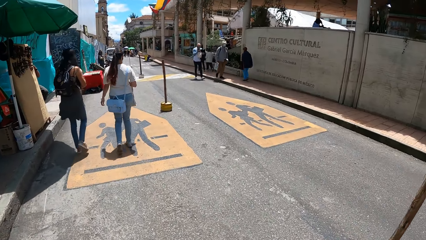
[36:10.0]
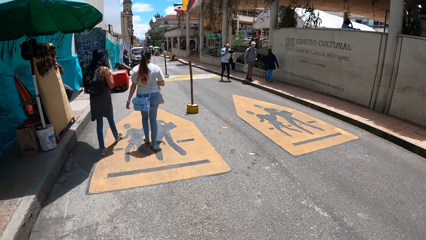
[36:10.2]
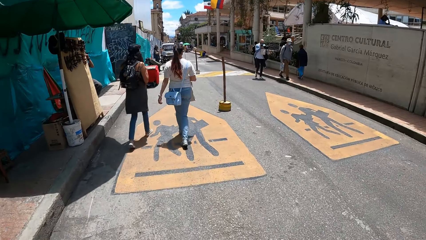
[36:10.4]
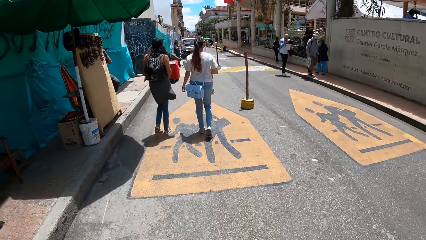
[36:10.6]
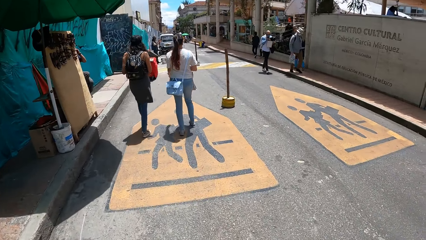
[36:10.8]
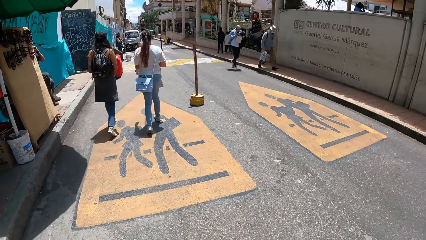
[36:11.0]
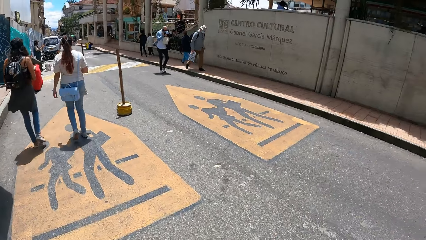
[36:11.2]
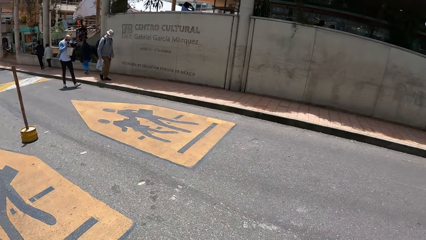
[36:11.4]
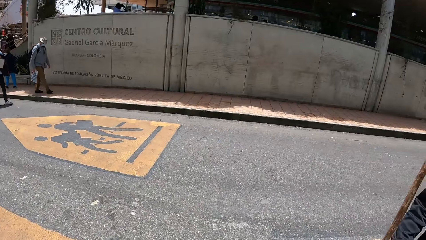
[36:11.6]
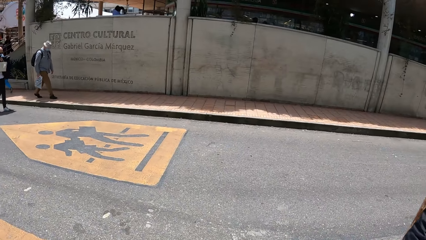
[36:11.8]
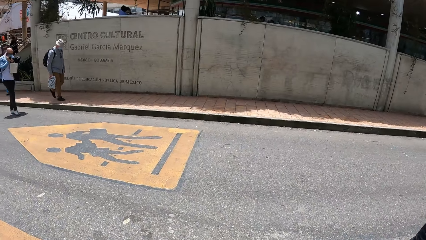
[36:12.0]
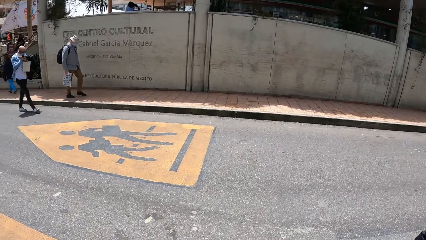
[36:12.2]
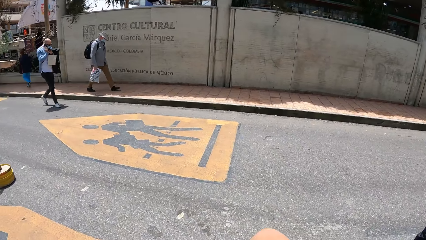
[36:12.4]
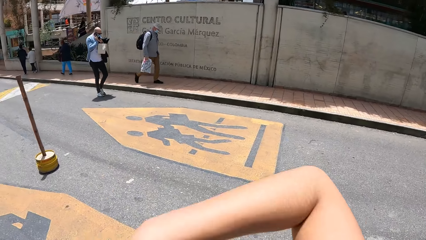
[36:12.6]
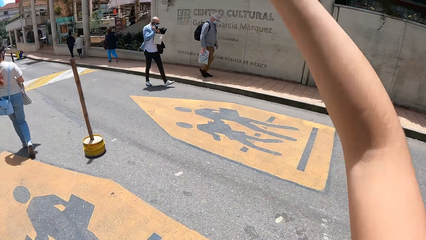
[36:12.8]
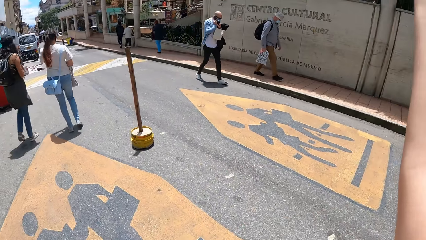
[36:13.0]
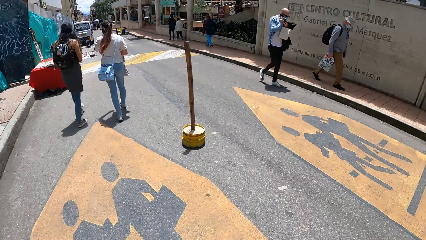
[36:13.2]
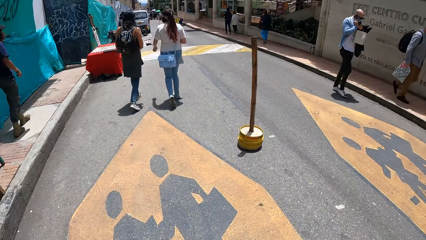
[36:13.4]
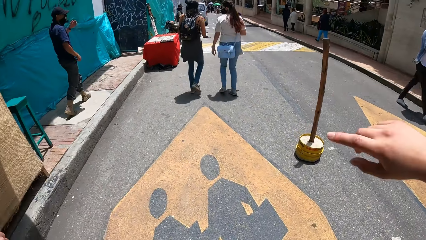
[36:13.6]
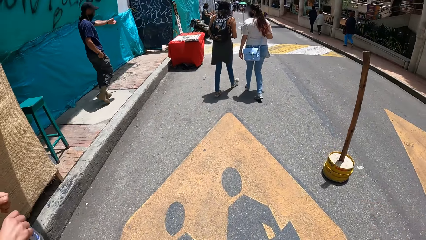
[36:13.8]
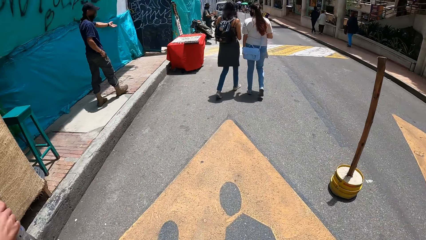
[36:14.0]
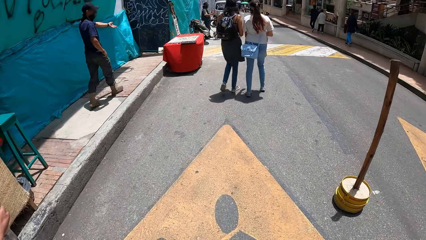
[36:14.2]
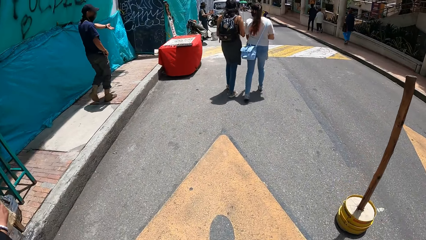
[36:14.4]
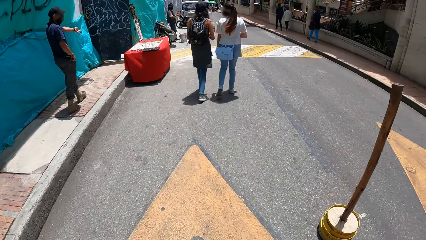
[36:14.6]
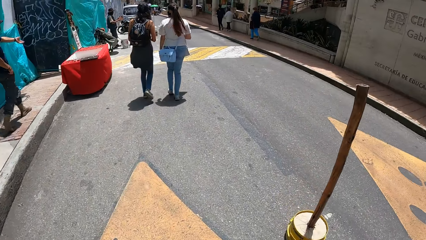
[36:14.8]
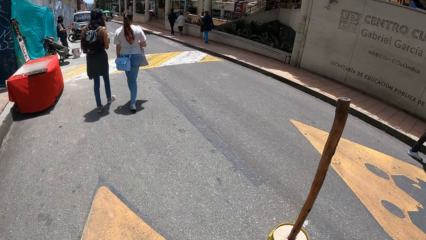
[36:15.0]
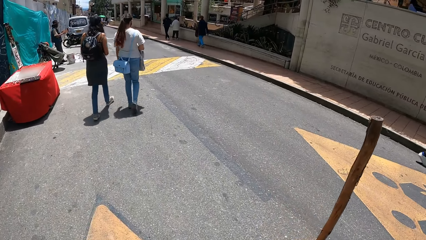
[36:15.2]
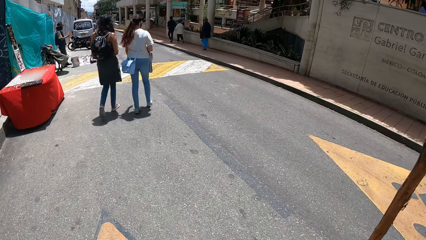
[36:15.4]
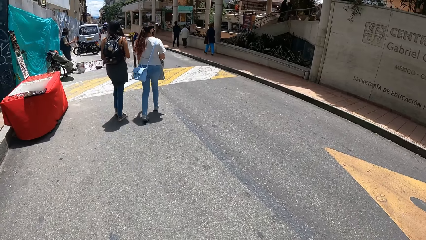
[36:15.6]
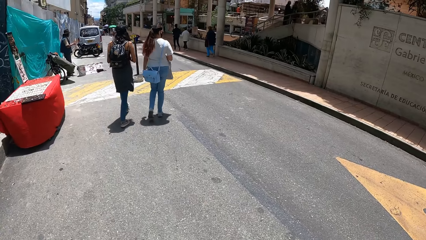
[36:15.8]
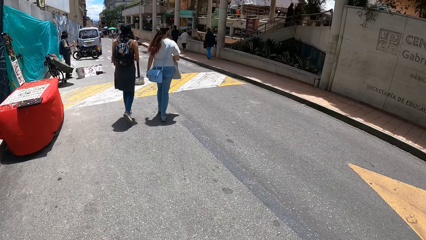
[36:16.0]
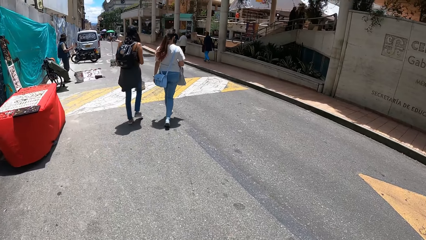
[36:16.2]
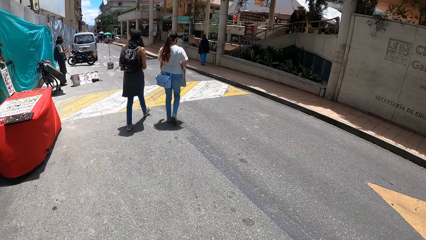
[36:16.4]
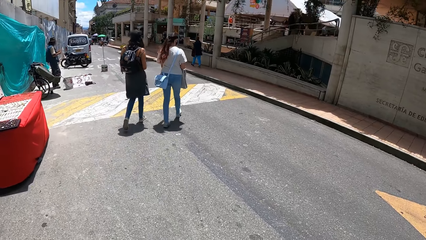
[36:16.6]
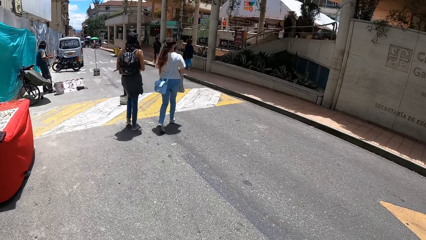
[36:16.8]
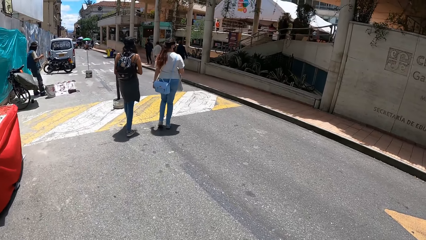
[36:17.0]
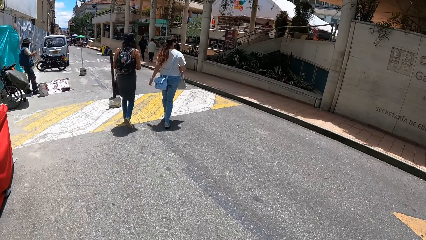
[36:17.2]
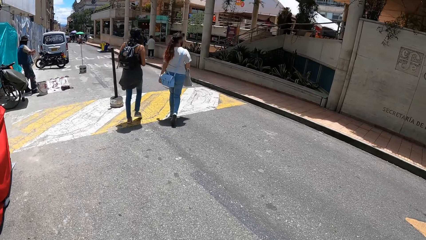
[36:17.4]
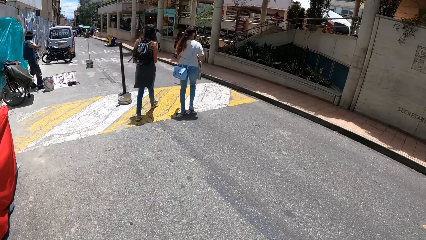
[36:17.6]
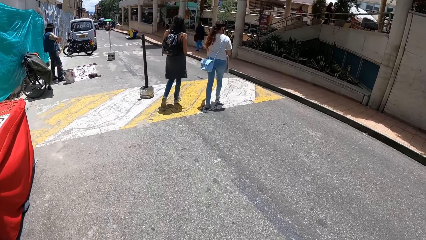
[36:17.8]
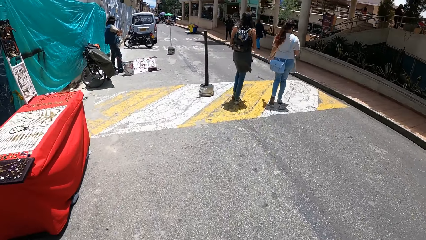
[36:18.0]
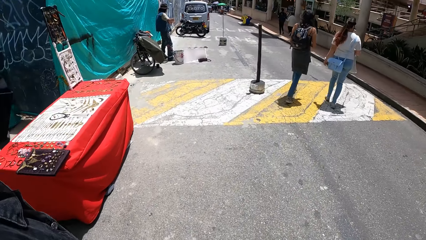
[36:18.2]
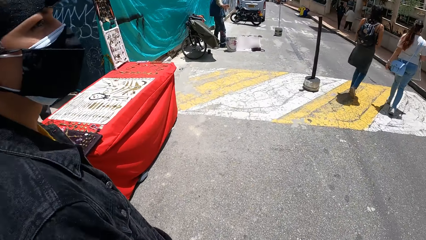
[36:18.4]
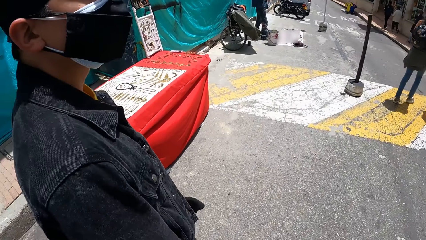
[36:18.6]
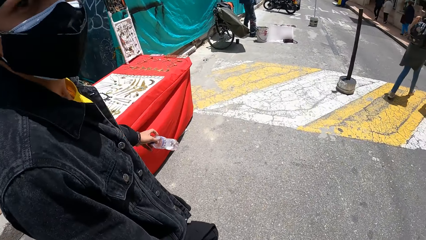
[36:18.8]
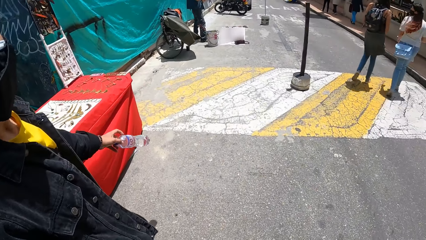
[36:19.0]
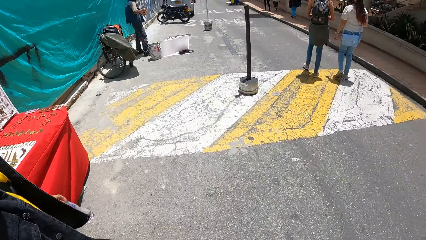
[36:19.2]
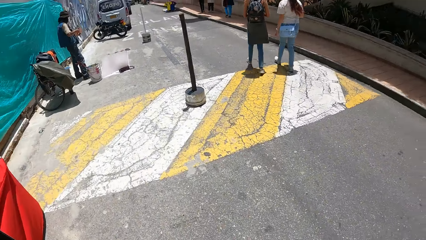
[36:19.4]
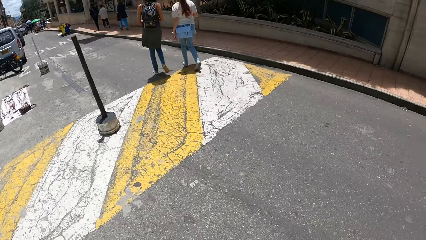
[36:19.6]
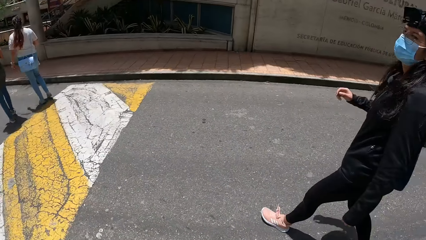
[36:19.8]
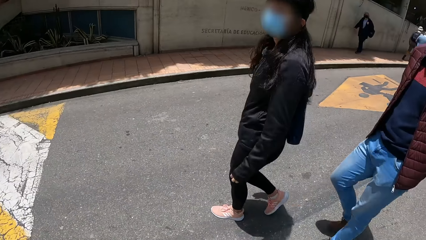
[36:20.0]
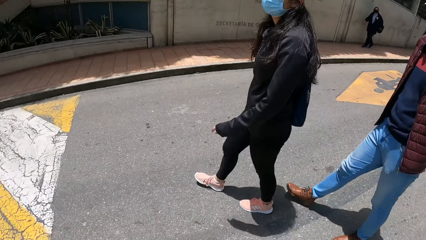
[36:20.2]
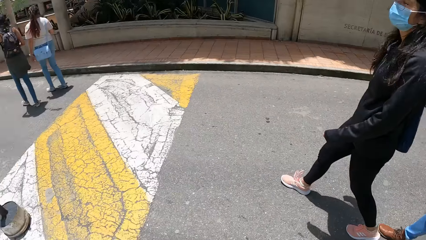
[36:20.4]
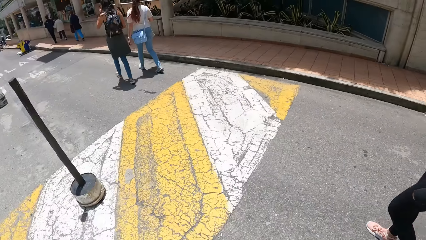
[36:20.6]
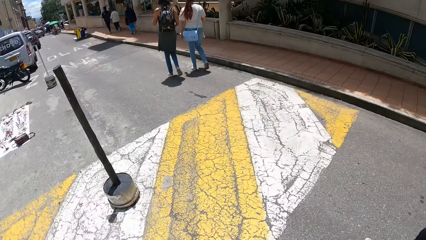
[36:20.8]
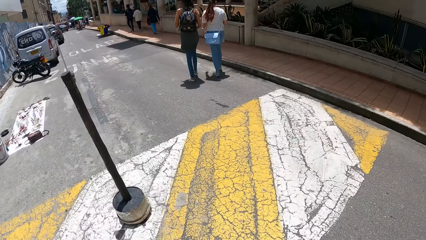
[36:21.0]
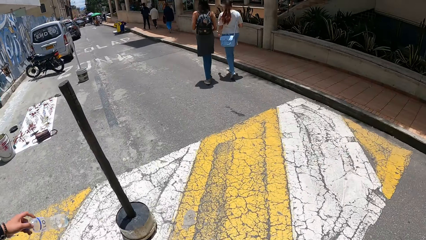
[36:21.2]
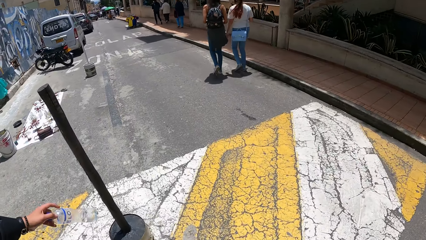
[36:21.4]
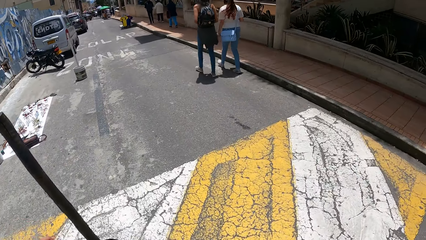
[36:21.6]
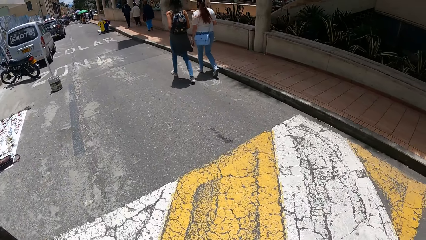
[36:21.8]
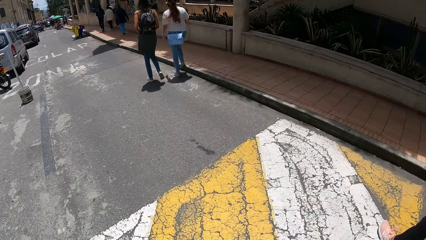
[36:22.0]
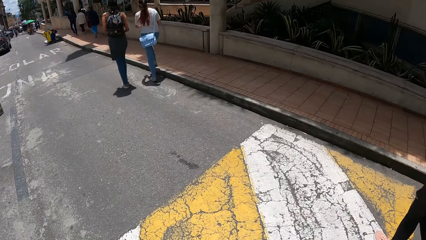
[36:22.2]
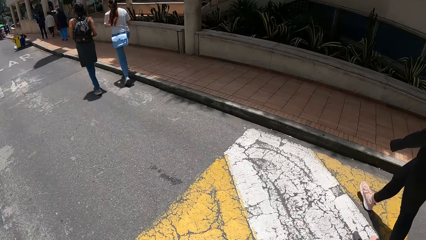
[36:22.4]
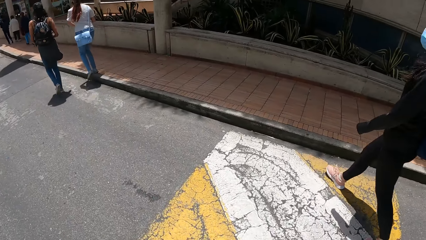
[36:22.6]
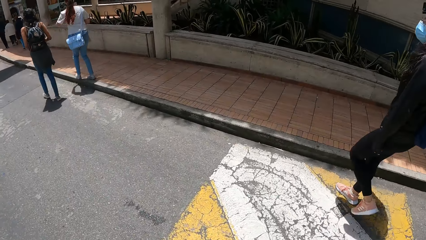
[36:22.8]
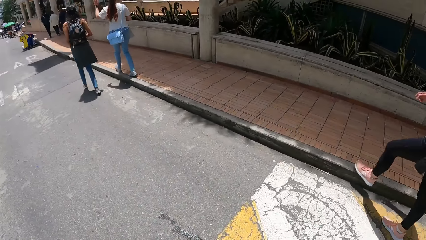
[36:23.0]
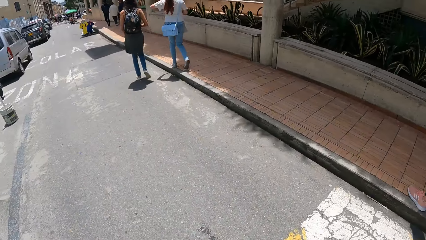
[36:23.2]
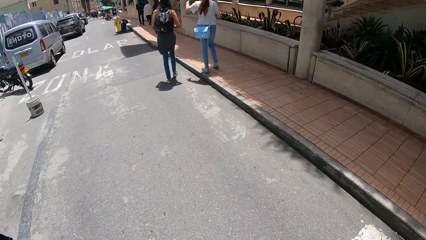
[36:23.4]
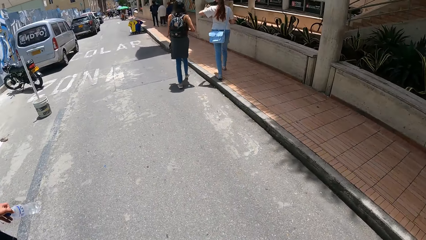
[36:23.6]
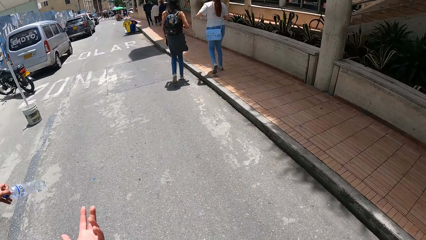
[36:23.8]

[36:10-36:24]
The camera wearer gesticulates with her right hand. She interacts with a man.

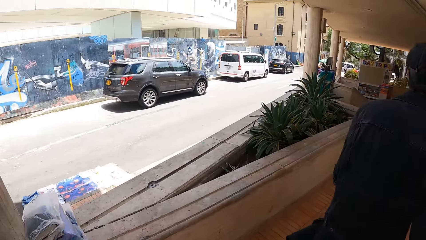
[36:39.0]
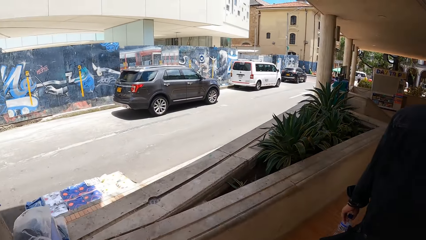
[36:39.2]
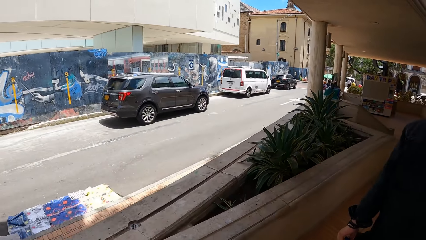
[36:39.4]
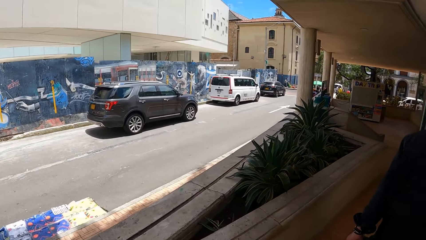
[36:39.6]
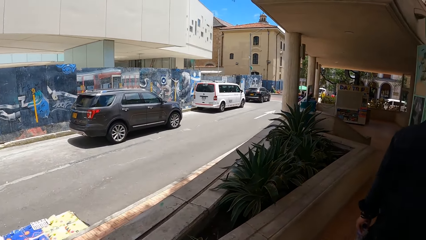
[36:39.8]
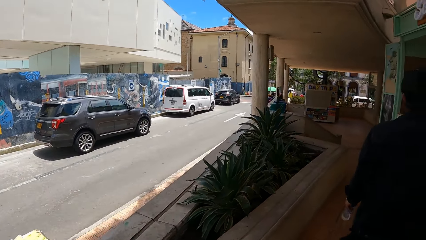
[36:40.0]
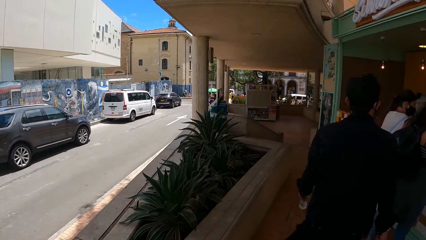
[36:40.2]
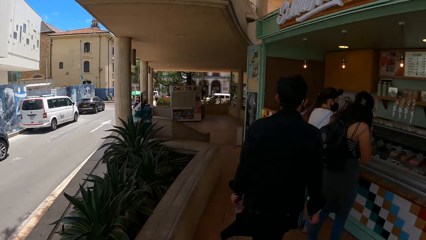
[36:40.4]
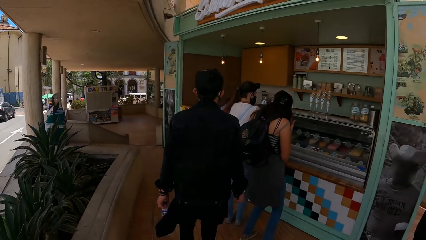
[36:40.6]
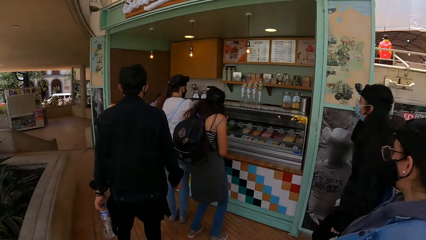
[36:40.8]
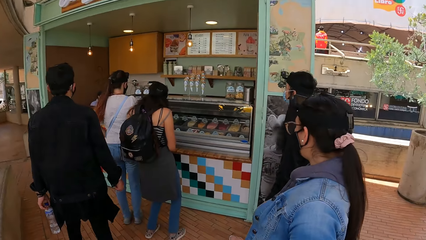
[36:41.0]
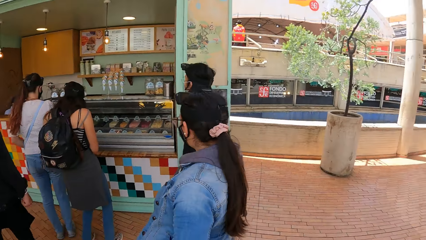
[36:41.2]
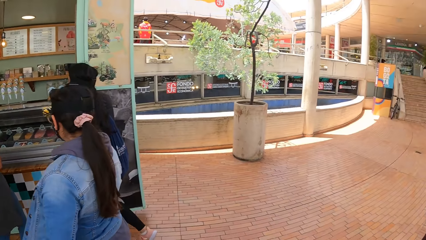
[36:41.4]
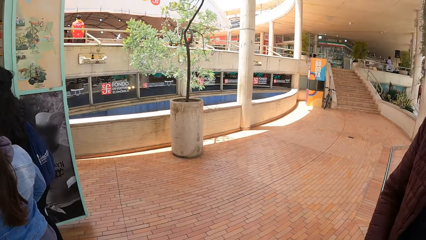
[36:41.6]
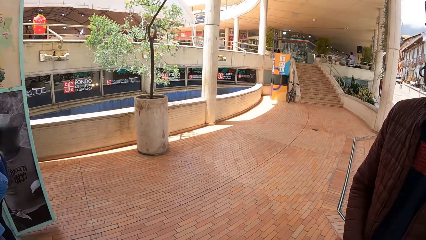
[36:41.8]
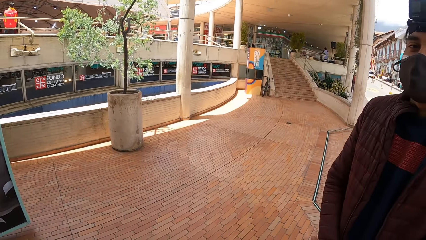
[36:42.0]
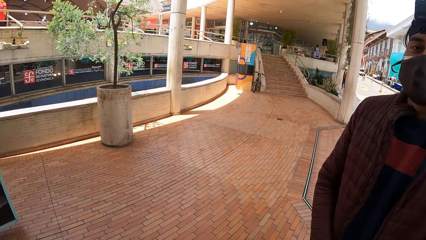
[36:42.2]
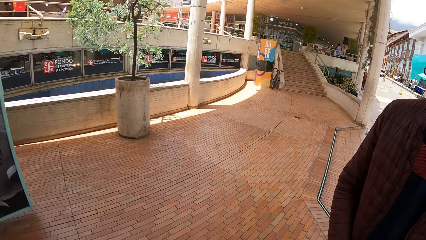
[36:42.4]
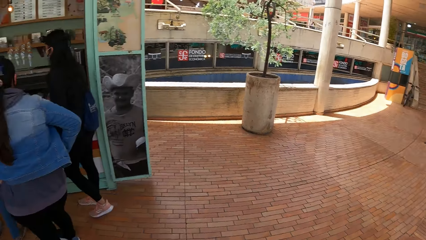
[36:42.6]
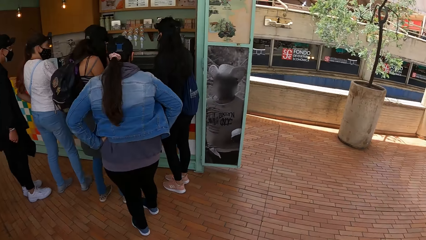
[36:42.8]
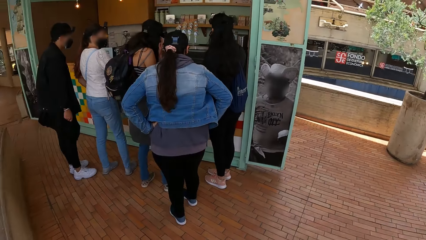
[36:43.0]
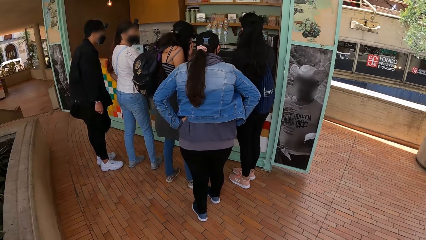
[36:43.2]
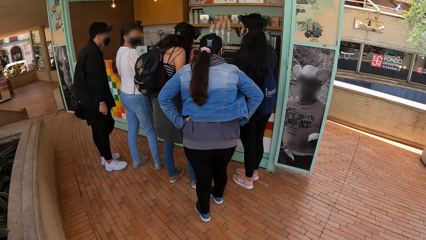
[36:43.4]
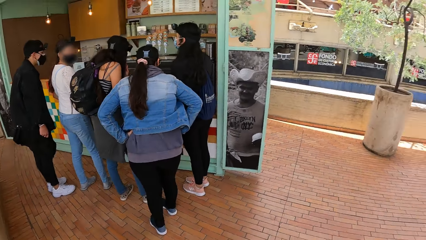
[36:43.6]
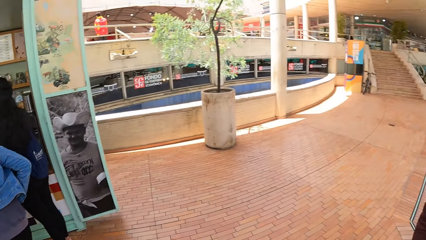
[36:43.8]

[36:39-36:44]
The camera wearer and the group of people stop at an ice cream shop. The camera wearer converses with a person.
